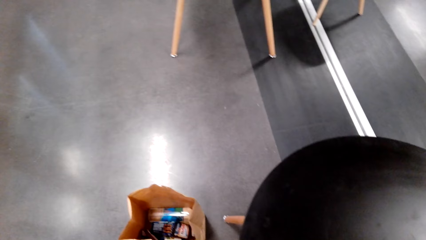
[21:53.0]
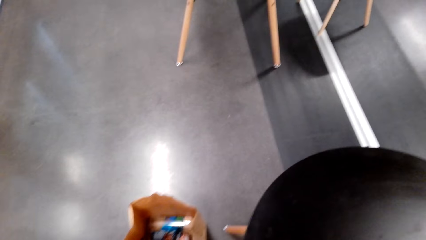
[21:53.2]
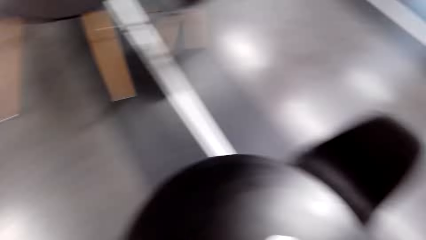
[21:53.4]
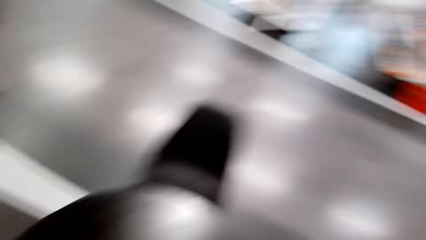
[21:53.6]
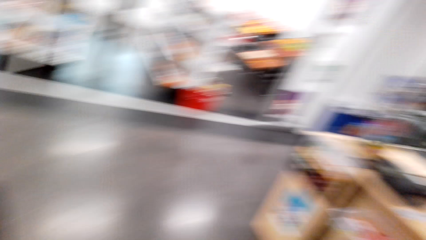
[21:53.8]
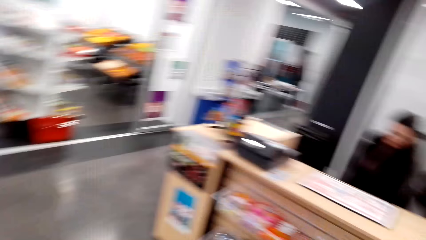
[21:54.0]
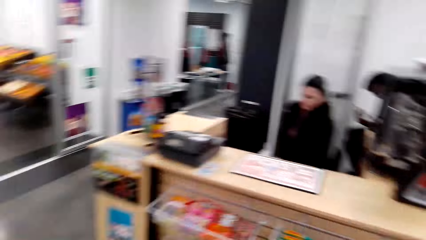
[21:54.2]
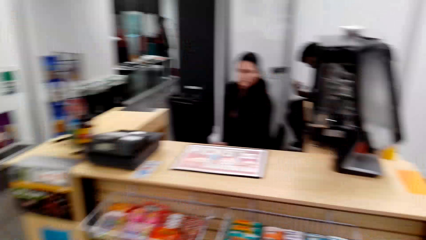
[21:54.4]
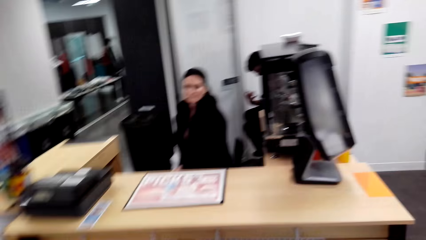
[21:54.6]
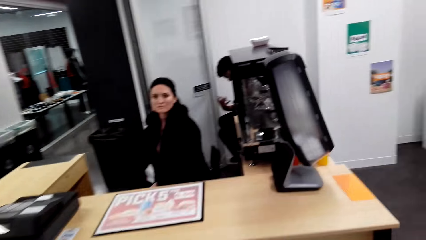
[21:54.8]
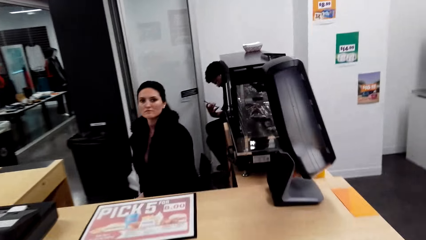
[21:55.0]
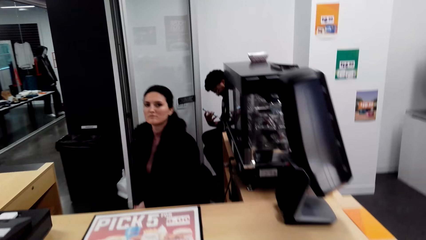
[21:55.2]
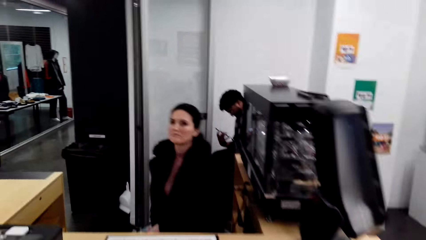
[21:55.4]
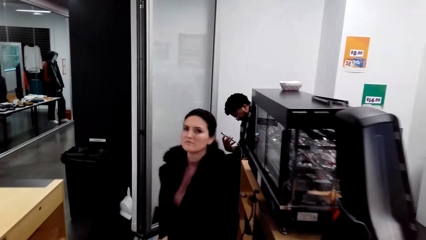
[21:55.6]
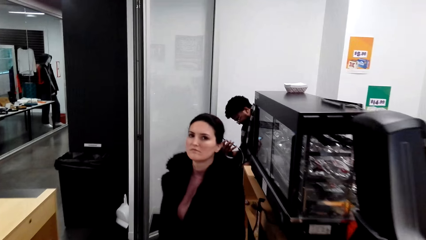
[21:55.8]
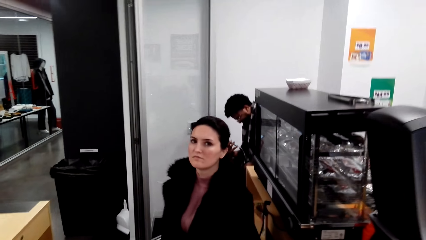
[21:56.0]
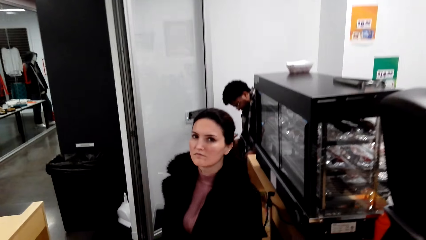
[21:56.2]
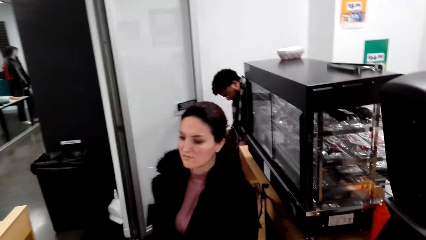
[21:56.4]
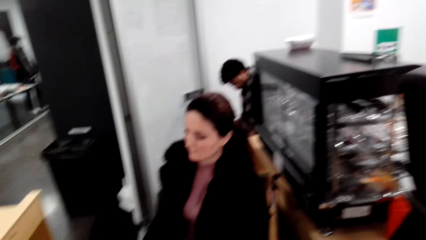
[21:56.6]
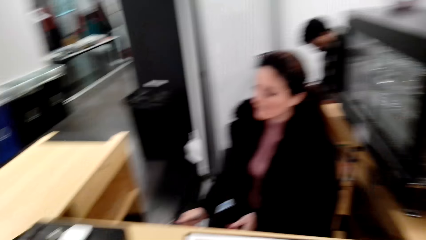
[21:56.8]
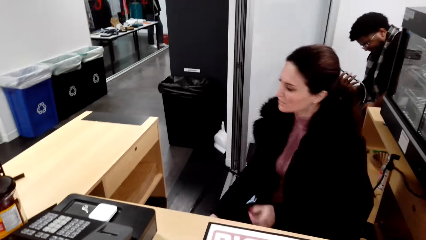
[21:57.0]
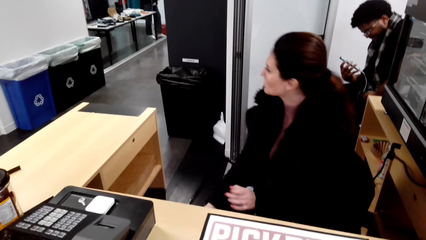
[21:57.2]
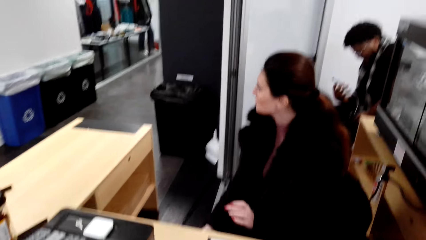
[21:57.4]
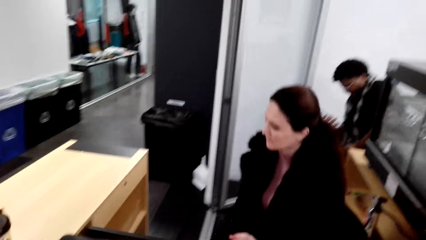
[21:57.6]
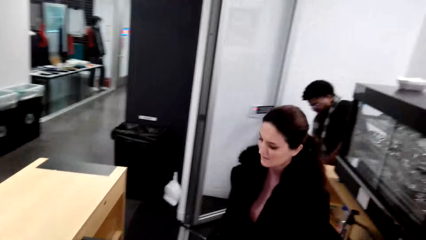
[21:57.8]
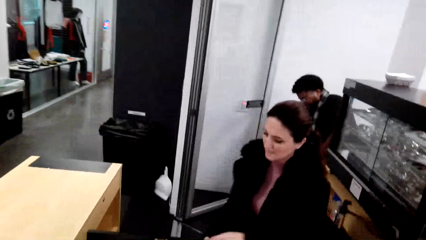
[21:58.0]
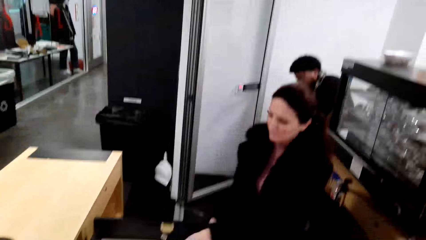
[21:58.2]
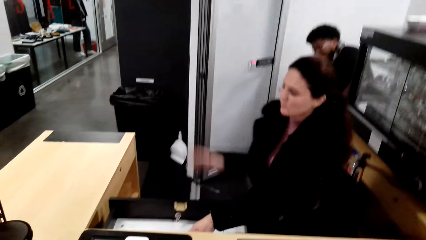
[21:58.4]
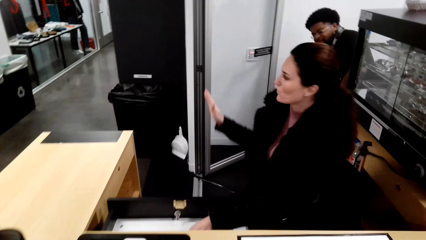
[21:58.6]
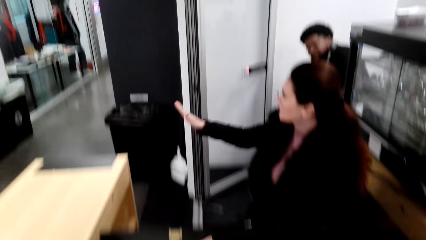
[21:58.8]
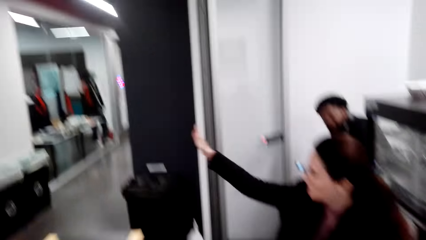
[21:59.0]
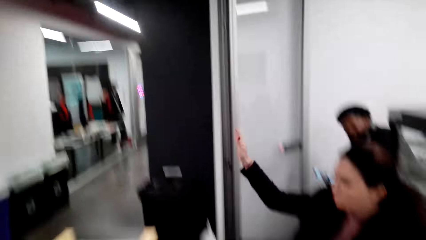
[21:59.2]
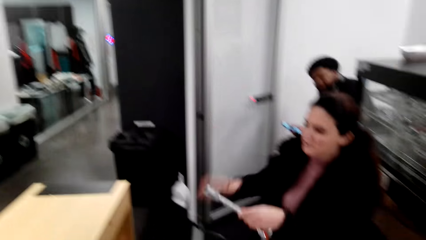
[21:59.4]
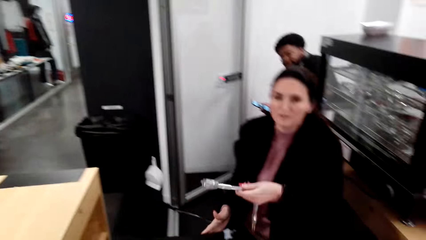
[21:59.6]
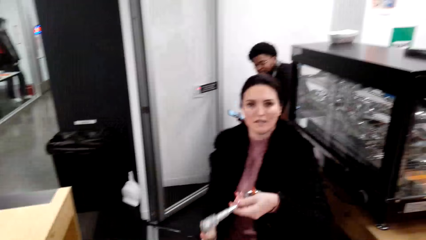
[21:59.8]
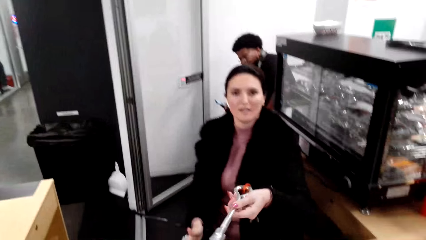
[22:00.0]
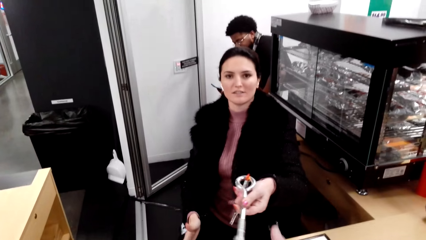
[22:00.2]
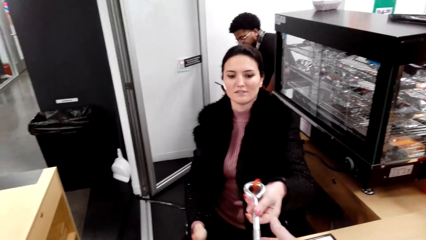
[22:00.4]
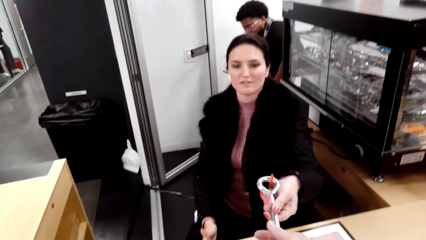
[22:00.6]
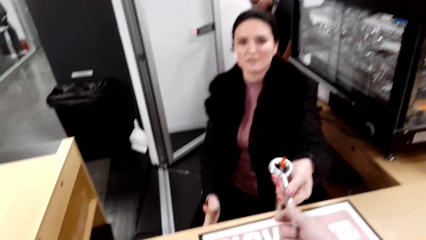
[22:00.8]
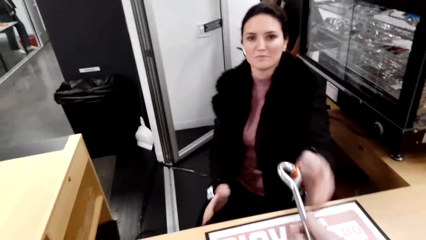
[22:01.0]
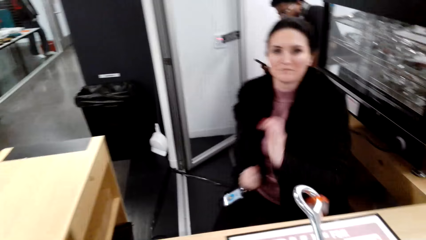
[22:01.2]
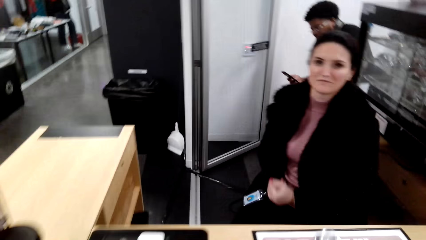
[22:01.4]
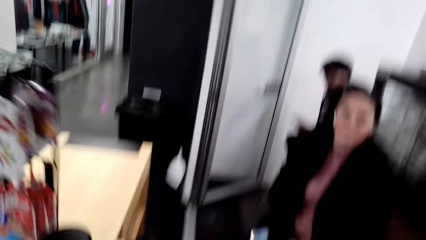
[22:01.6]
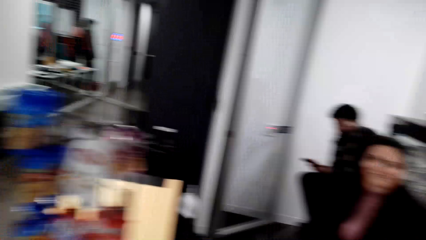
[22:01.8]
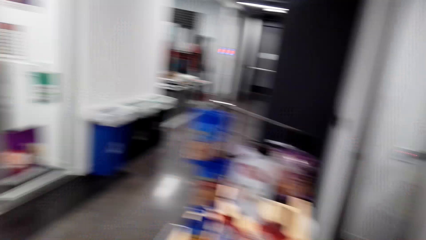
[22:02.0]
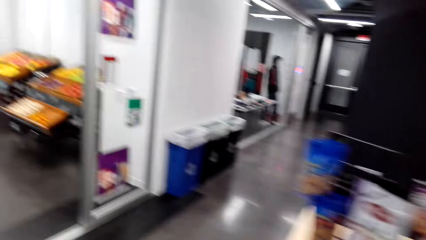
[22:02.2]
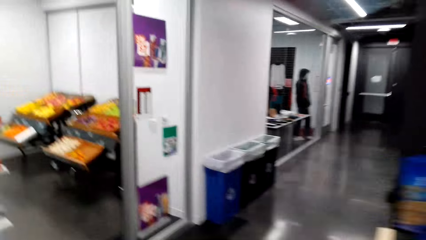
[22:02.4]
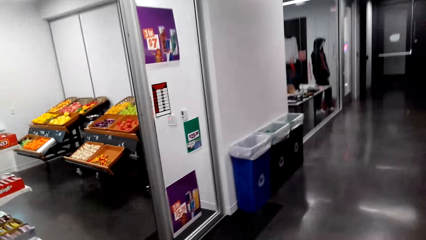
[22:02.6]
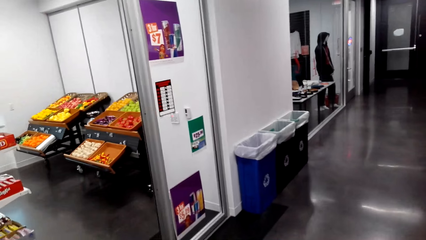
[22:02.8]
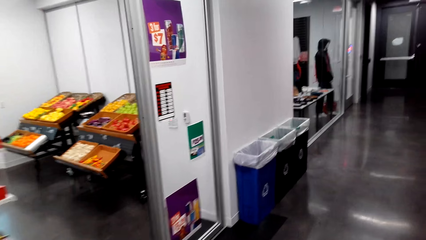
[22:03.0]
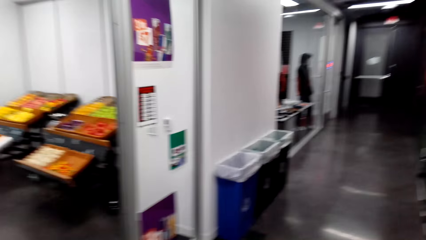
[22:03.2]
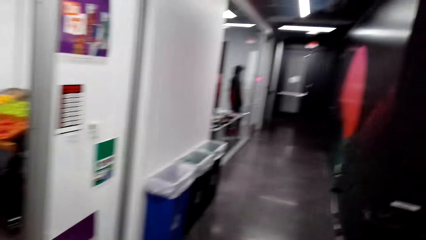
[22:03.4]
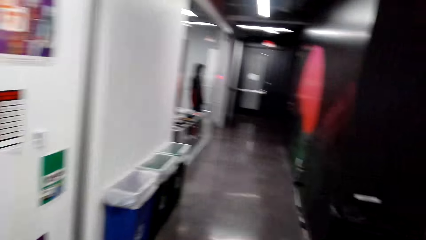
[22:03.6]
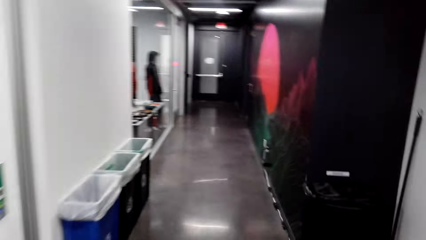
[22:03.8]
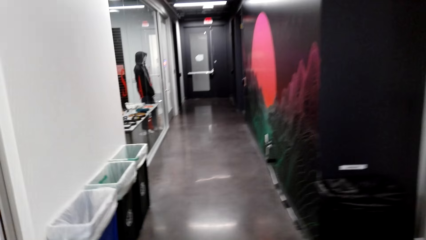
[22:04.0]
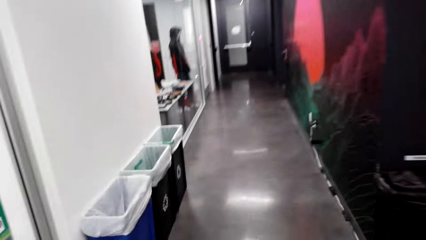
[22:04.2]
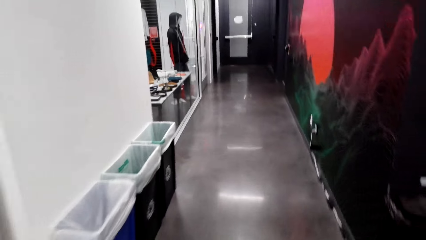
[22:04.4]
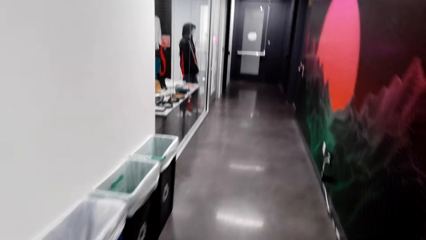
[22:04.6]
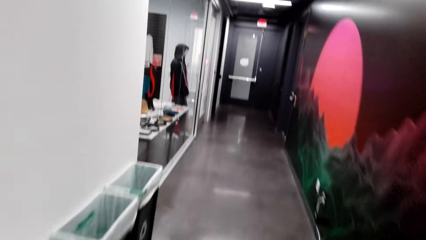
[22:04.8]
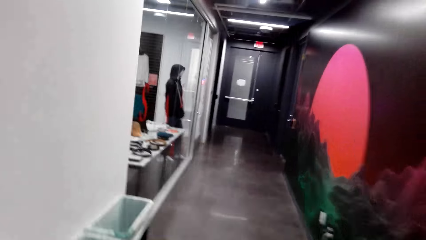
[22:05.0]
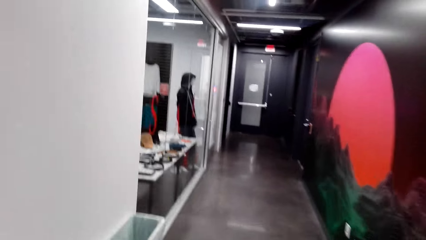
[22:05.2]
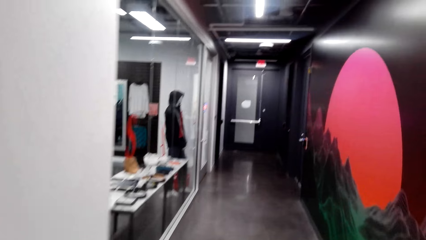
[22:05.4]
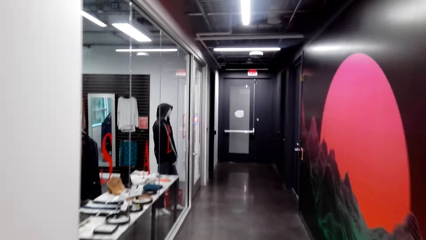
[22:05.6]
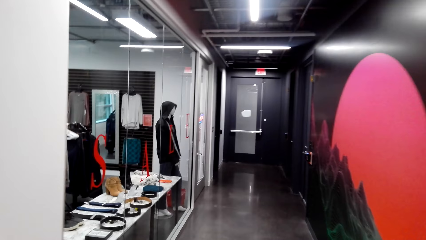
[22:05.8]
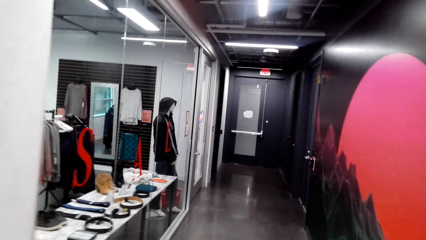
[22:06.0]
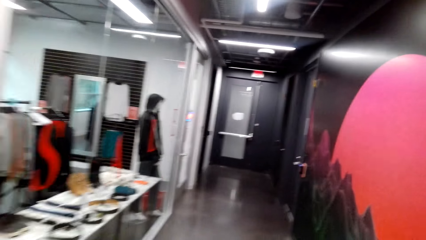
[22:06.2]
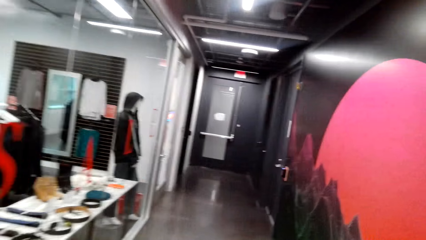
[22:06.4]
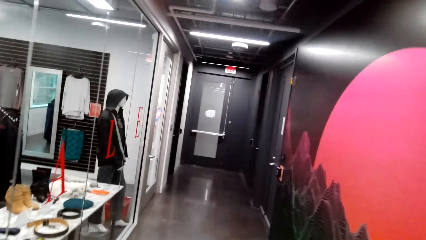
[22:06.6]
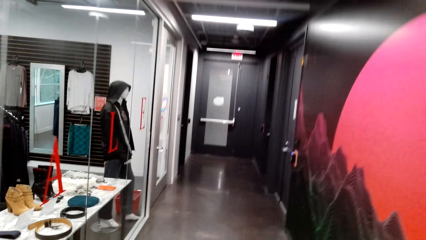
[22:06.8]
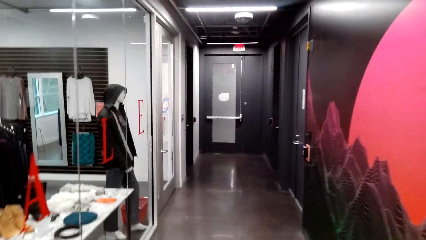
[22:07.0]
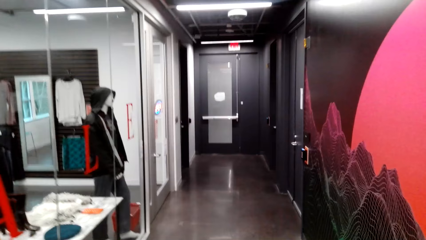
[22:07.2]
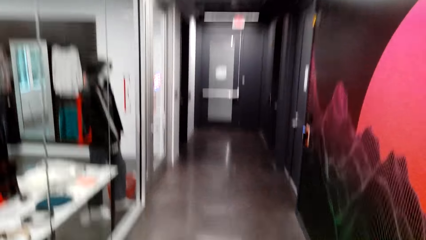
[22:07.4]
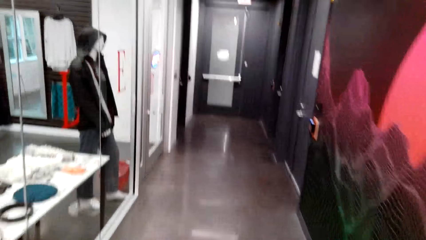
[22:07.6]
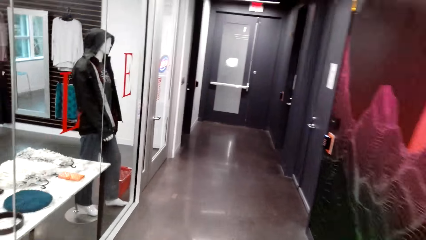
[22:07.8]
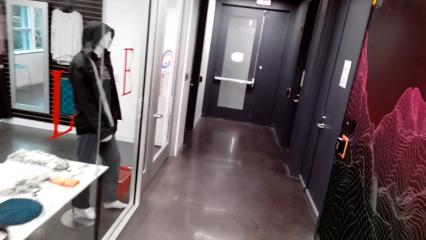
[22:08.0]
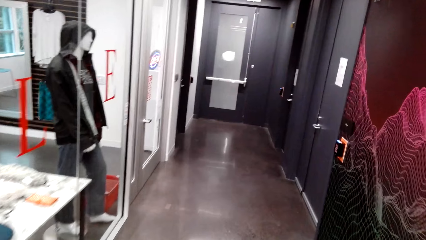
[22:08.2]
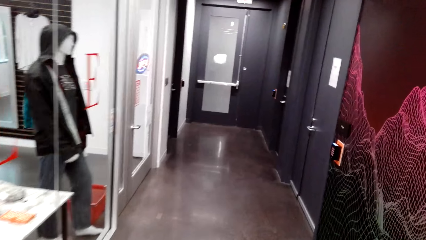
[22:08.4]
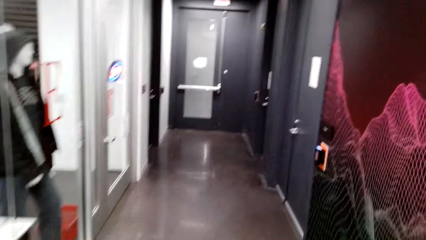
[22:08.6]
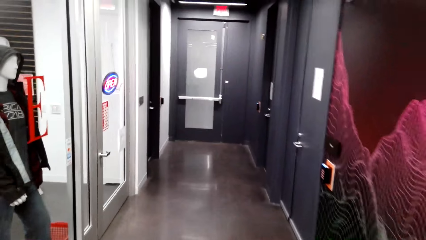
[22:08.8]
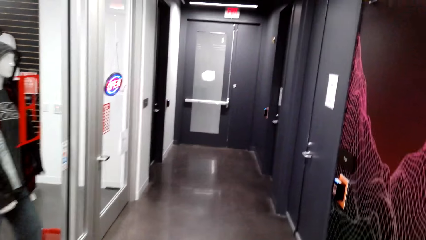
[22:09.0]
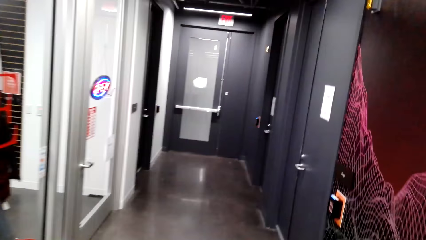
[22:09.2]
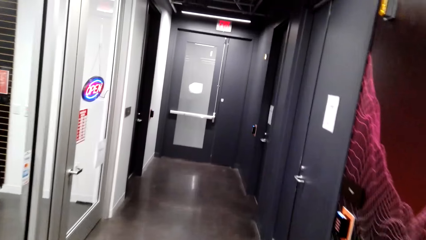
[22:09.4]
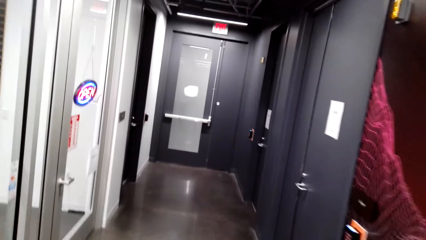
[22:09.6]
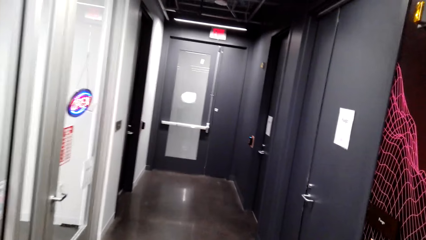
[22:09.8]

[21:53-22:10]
The camera wearer talks with the cashier. The cashier gives the camera wearer a bunch of keys. The camera wearer walks away.
